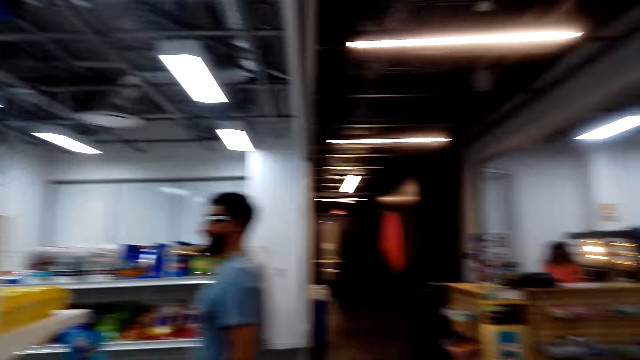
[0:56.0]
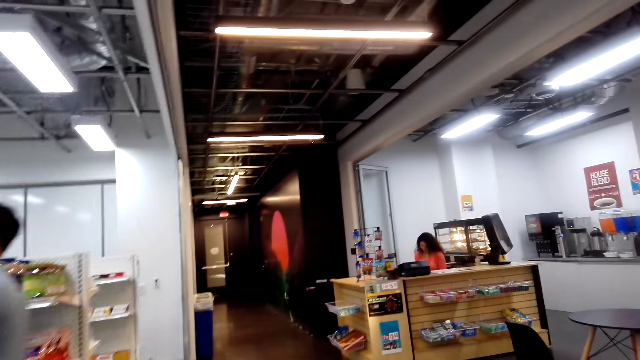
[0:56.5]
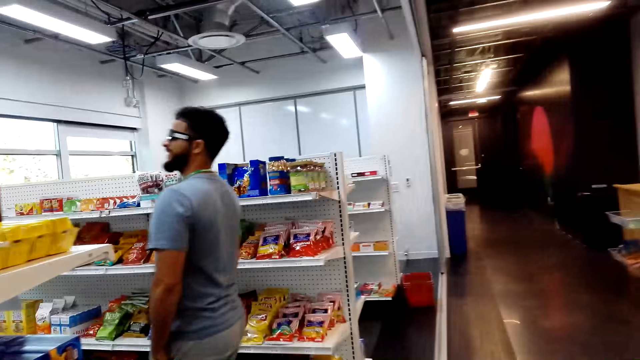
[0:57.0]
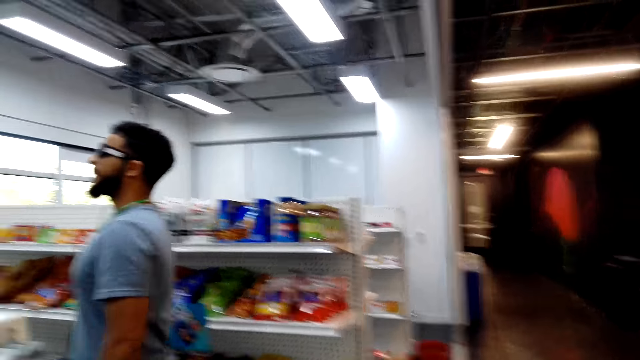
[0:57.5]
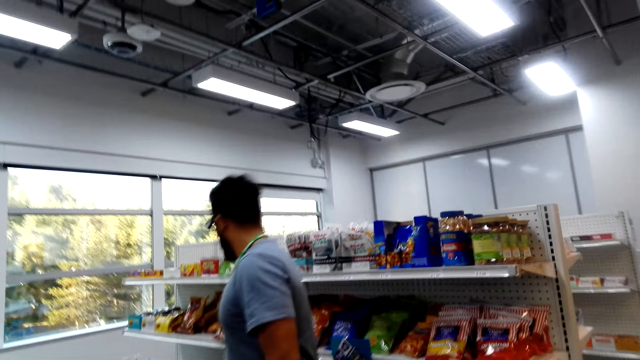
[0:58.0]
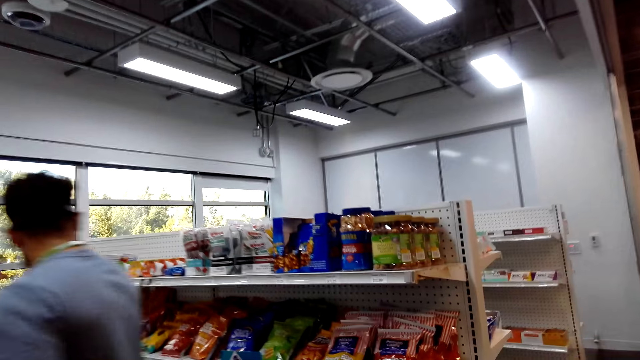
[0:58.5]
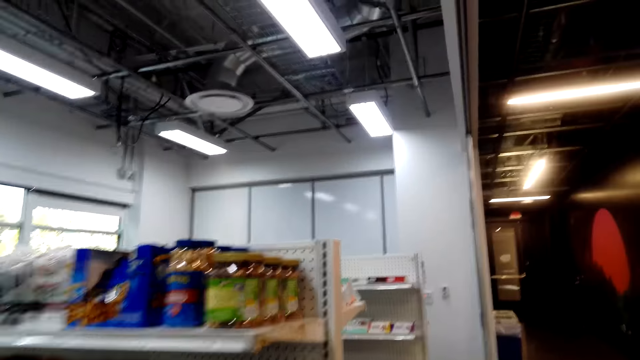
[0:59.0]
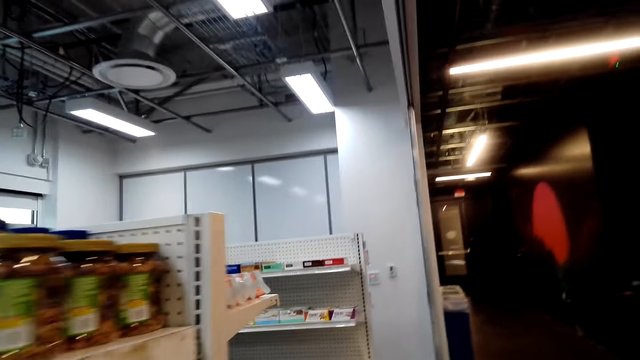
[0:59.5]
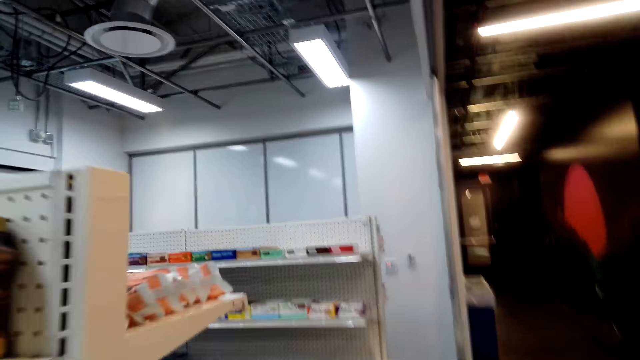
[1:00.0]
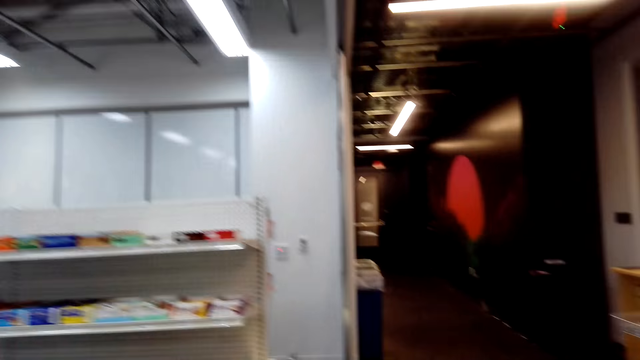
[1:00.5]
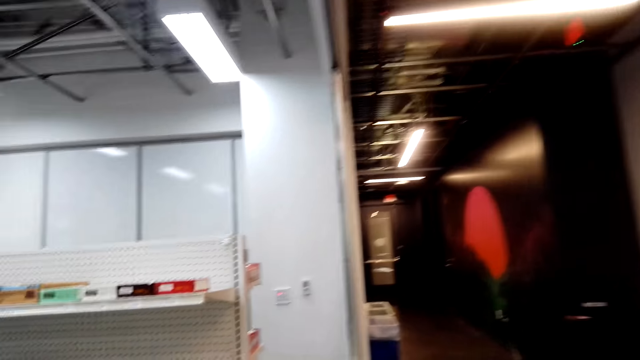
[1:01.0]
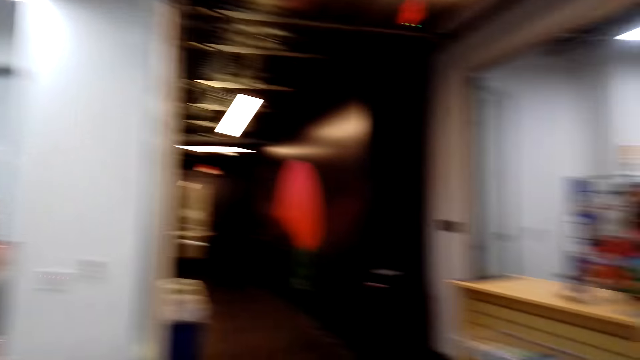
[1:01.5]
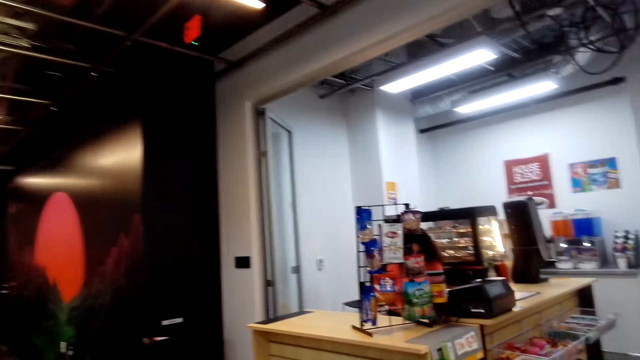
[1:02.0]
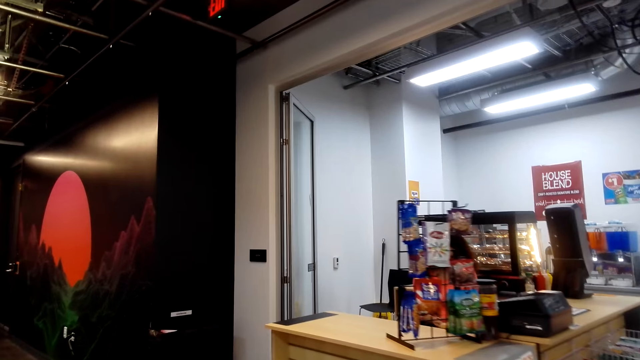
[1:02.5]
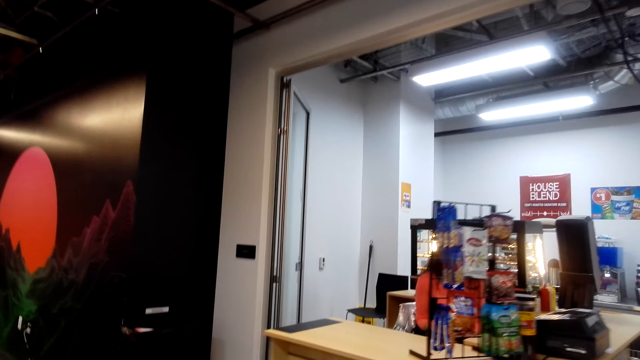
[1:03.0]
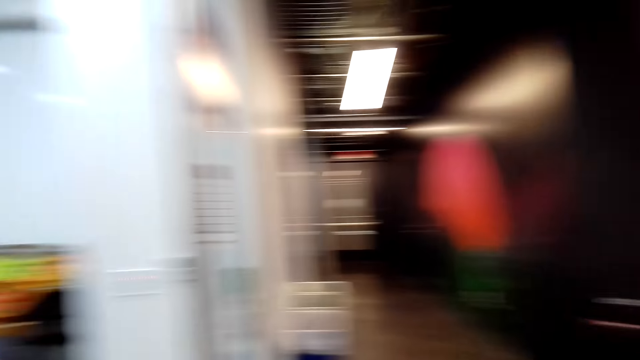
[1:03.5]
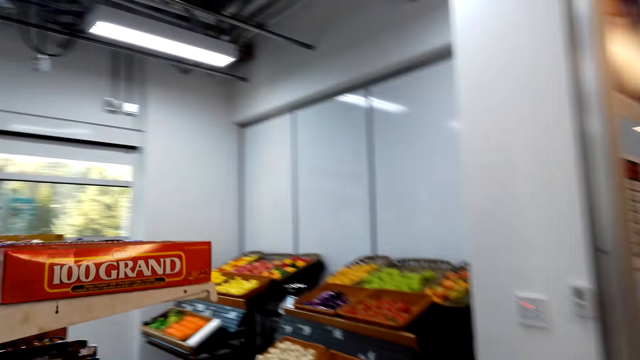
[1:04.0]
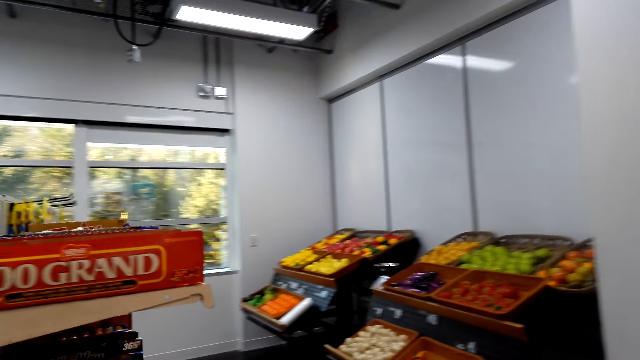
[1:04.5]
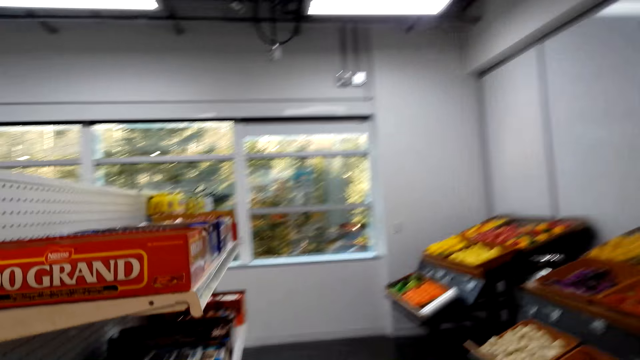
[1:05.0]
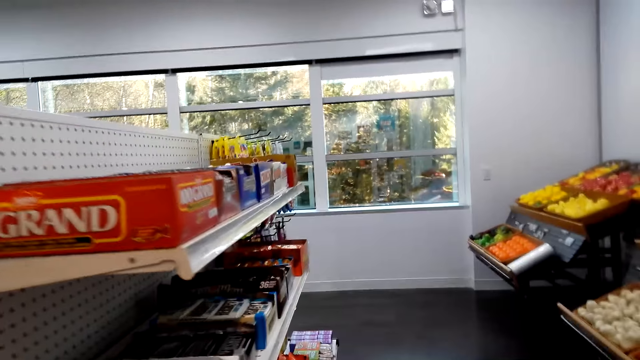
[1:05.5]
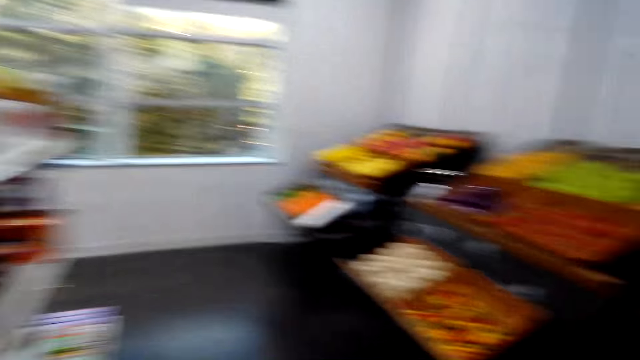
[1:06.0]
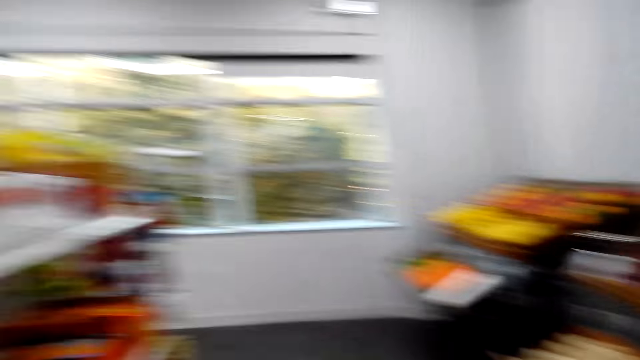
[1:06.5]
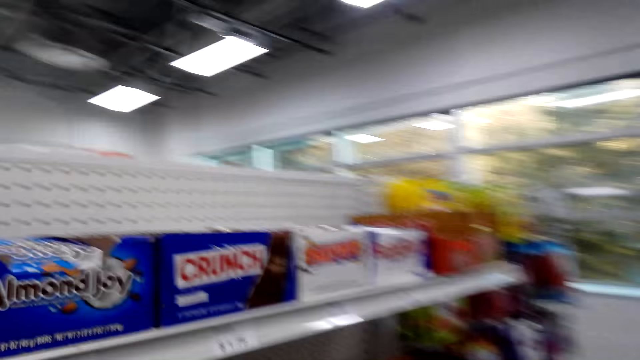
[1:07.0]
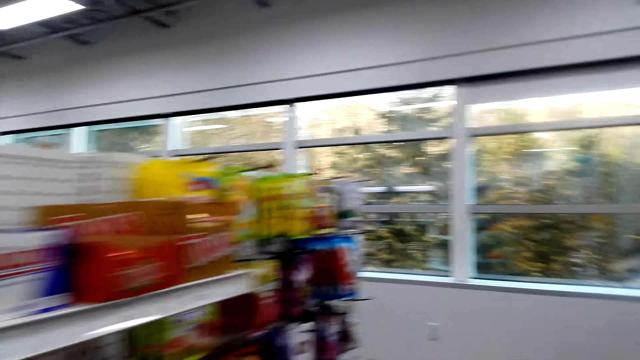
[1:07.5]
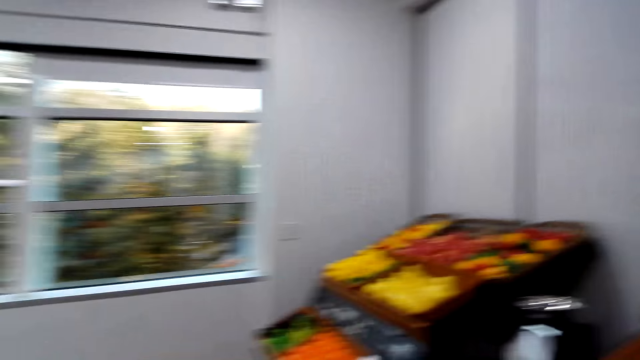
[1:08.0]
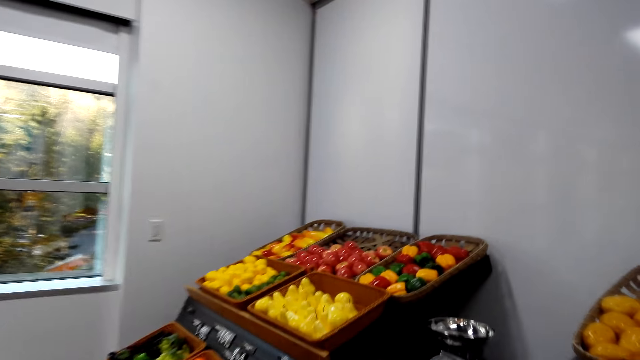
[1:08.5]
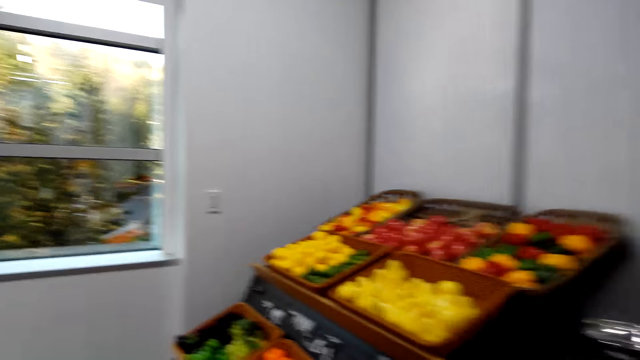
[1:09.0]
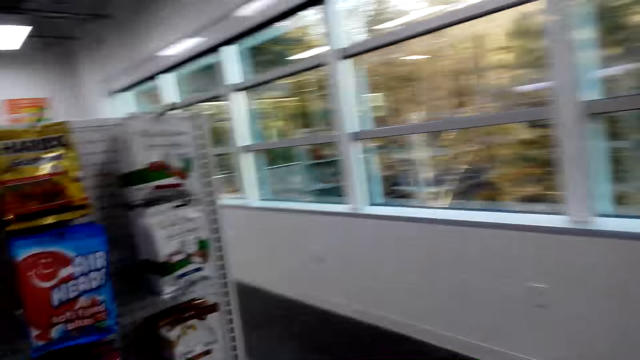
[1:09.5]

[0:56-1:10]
The camera wearer turns around the shop. They walk around the shop. They converse with the man. They walk around the shop. They converse with the man. They walk around the shop.

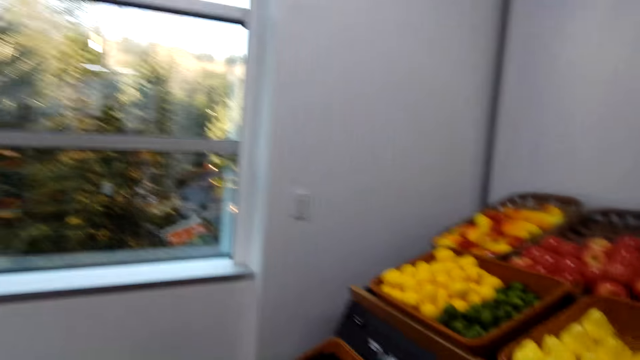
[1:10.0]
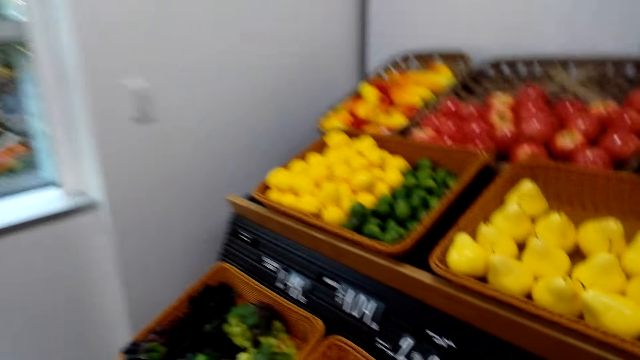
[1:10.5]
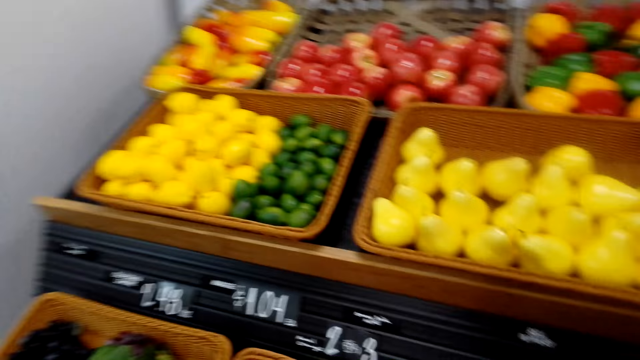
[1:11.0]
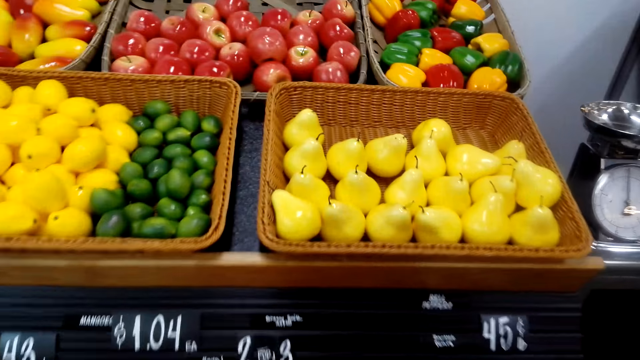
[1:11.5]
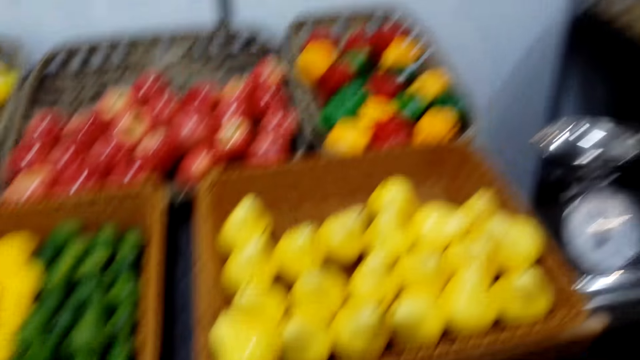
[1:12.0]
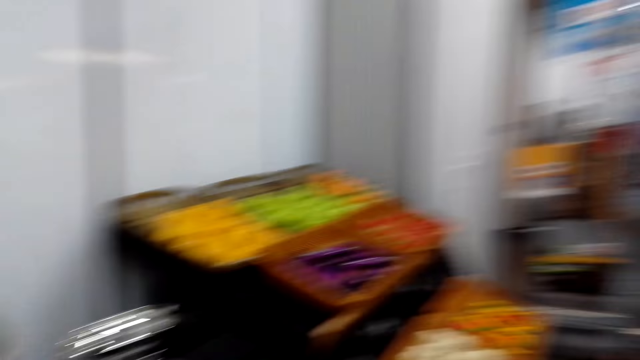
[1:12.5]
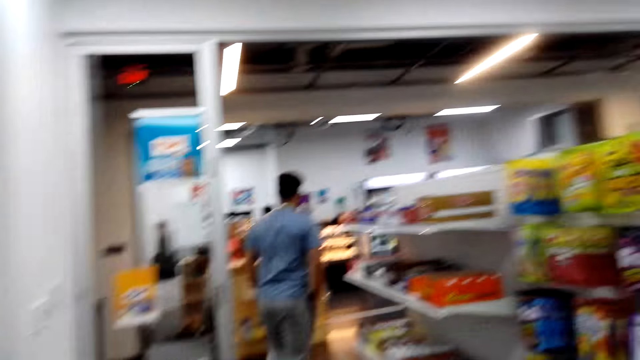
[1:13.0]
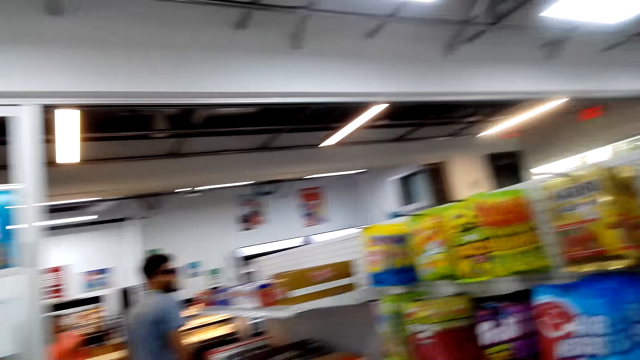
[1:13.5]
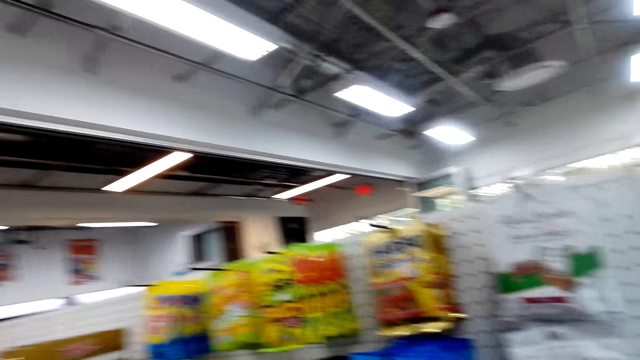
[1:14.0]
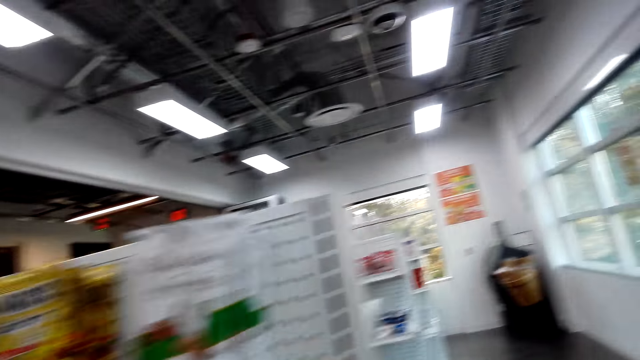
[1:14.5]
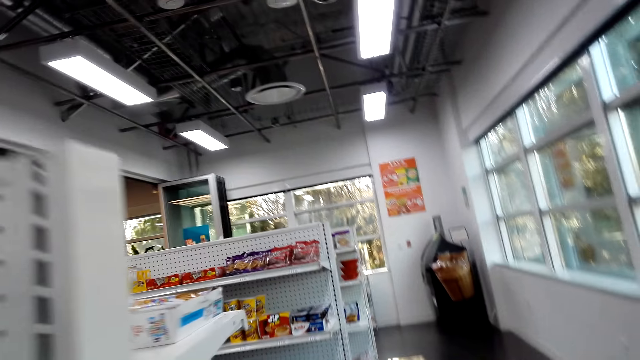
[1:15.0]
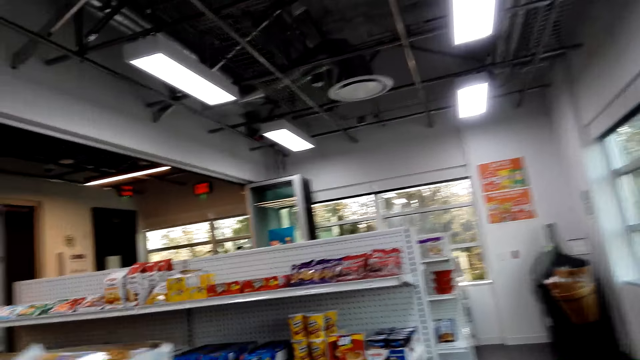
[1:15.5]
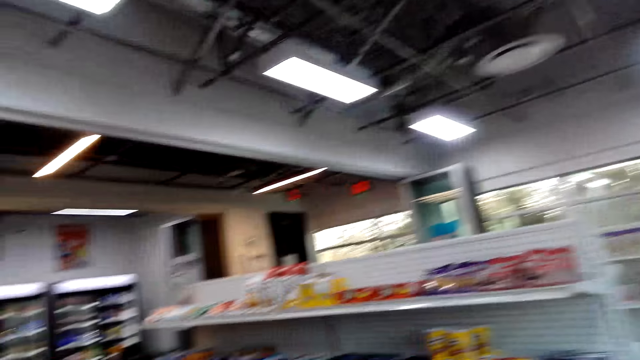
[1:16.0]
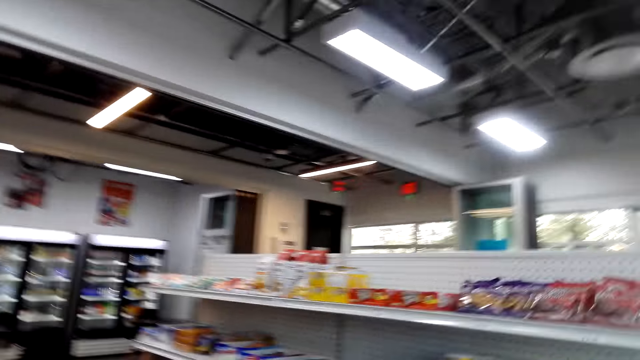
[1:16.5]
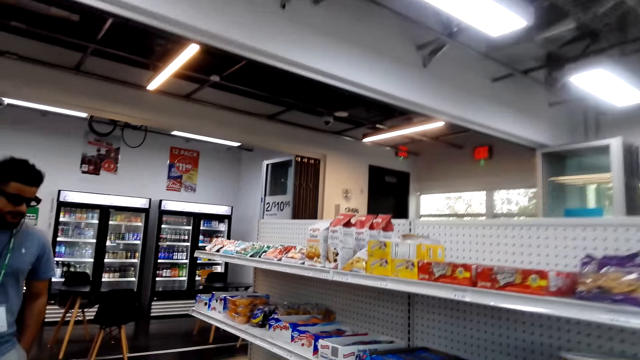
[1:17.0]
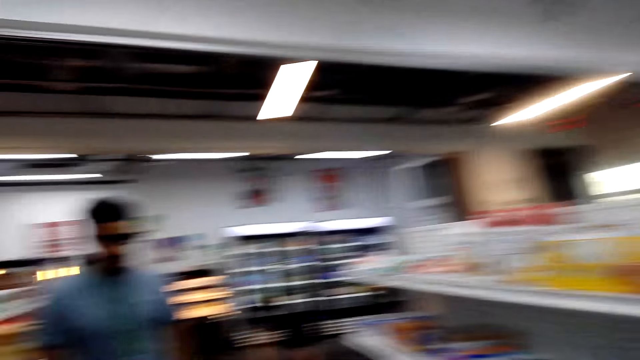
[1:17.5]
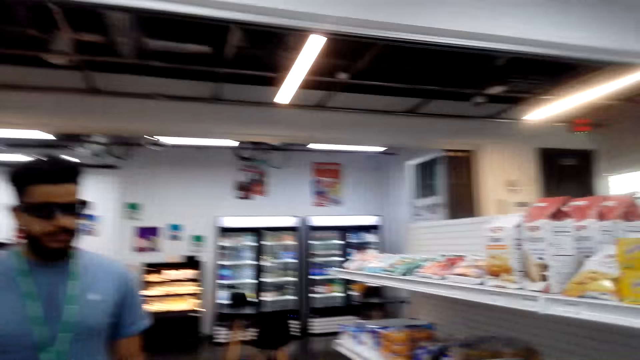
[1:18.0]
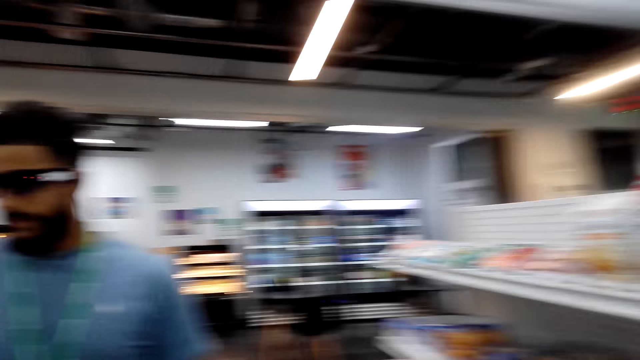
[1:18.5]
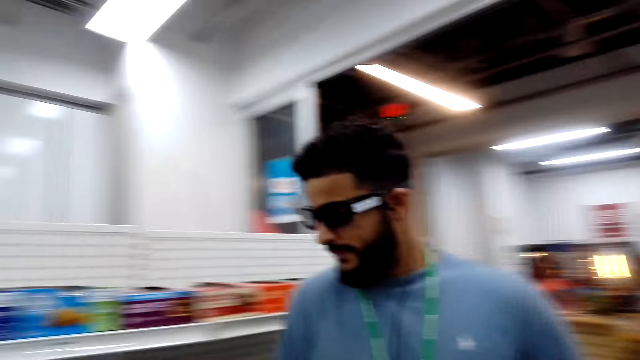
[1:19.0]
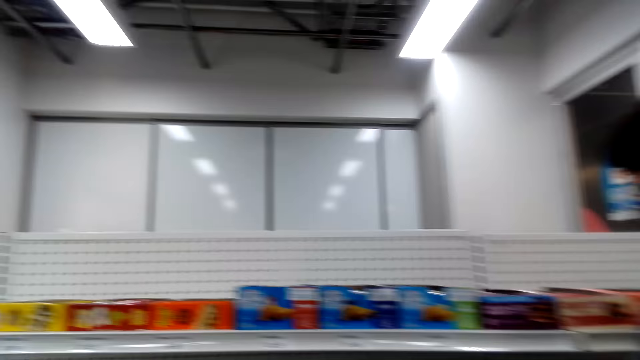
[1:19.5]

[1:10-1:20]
The camera wearer looks around the vegetable shelf. They turn around the shop. They converse with the man. They look around the shop. They walk around the shop. The camera wearer and the man are walking around the shelves. The camera wearer converses with the man.
